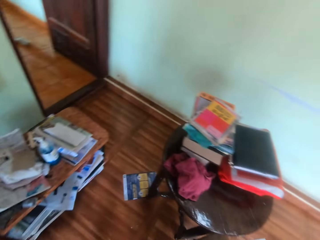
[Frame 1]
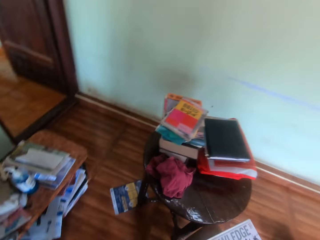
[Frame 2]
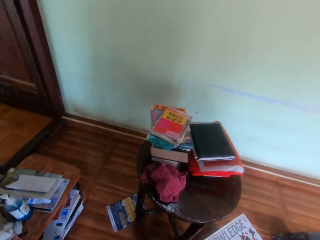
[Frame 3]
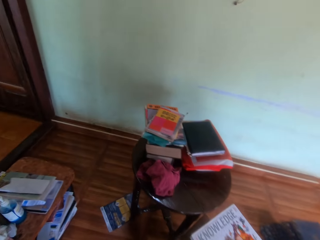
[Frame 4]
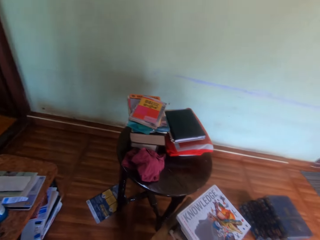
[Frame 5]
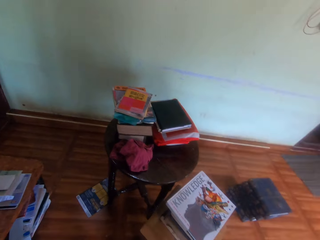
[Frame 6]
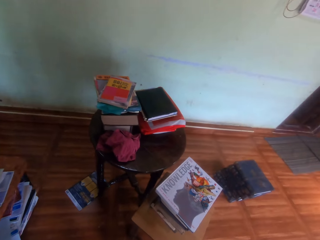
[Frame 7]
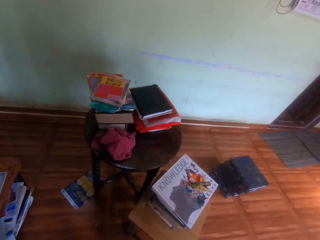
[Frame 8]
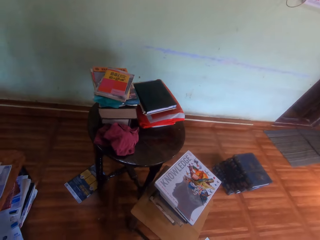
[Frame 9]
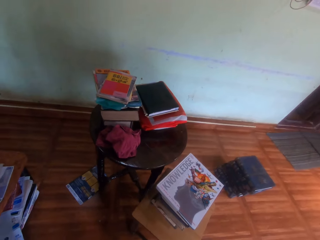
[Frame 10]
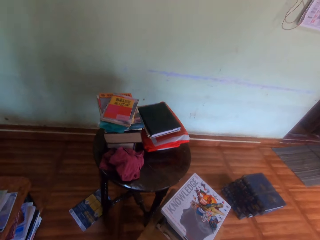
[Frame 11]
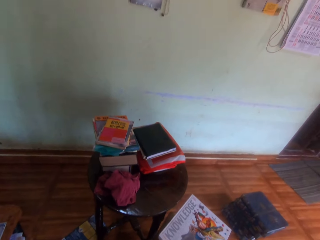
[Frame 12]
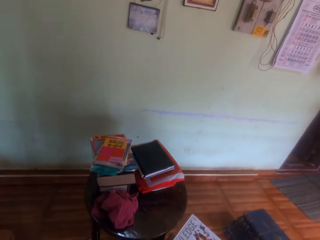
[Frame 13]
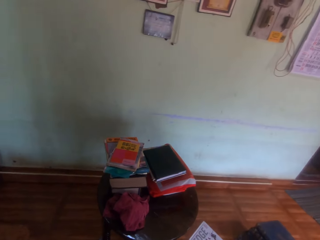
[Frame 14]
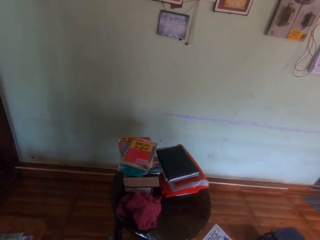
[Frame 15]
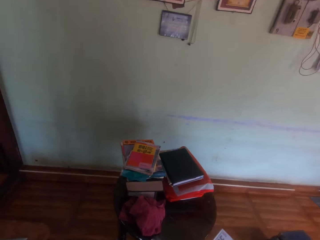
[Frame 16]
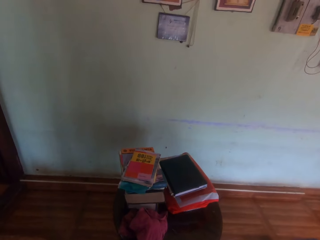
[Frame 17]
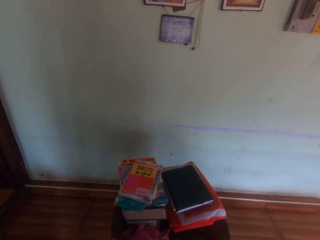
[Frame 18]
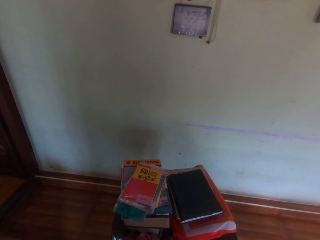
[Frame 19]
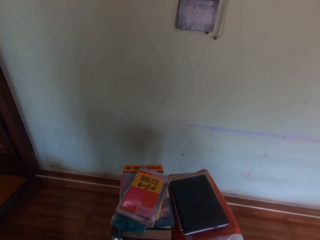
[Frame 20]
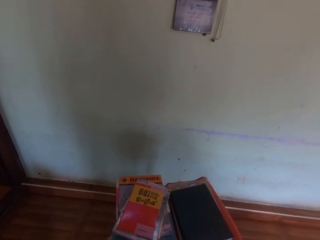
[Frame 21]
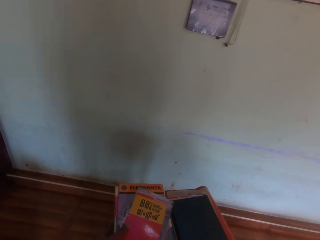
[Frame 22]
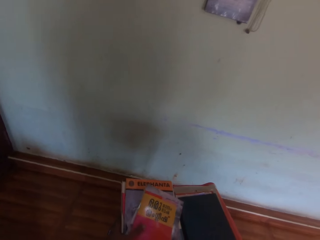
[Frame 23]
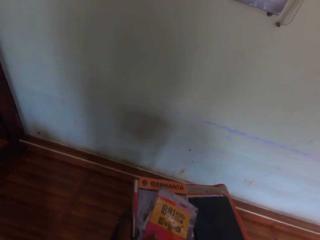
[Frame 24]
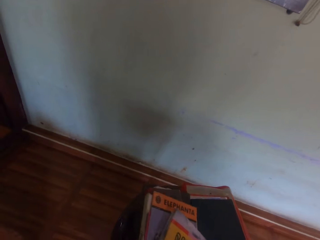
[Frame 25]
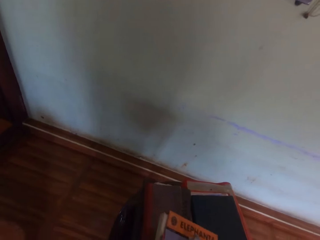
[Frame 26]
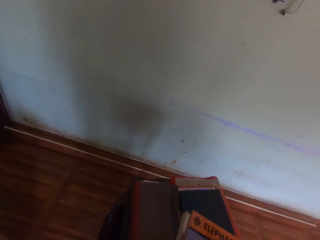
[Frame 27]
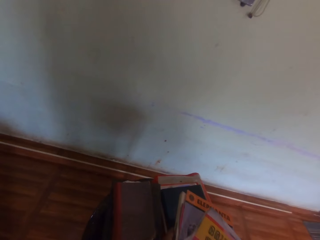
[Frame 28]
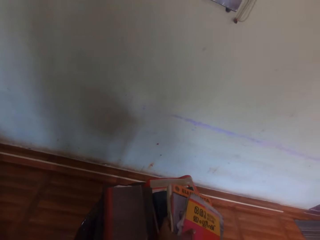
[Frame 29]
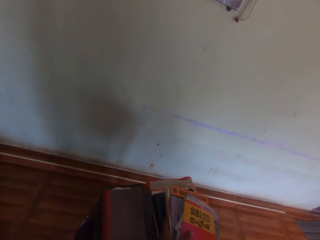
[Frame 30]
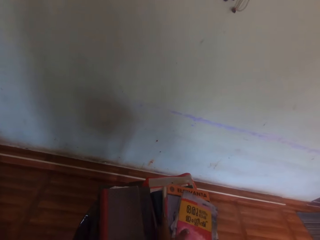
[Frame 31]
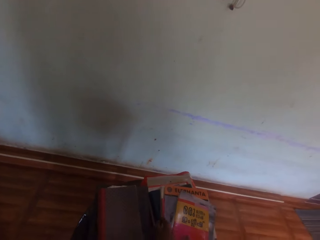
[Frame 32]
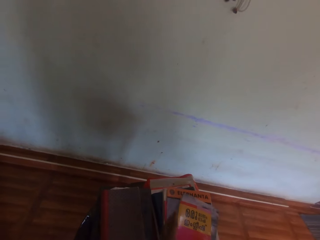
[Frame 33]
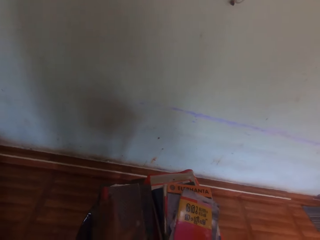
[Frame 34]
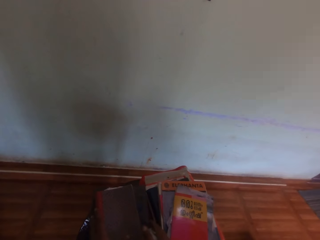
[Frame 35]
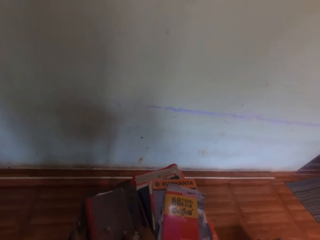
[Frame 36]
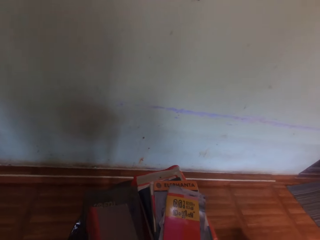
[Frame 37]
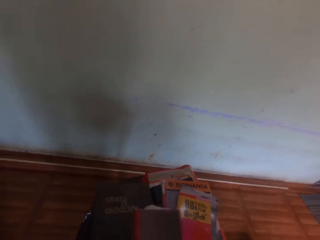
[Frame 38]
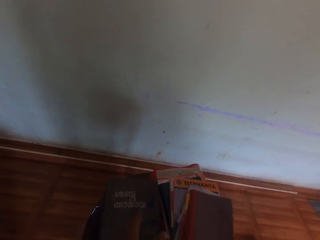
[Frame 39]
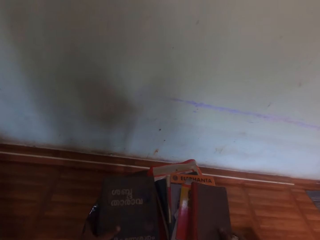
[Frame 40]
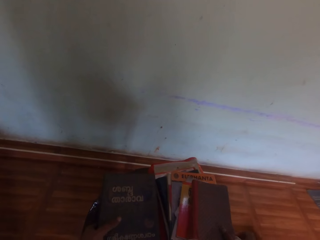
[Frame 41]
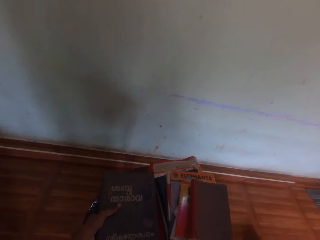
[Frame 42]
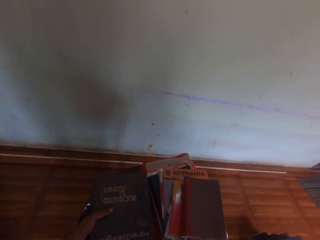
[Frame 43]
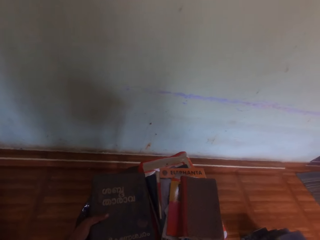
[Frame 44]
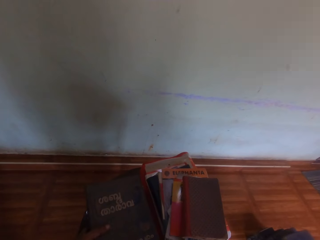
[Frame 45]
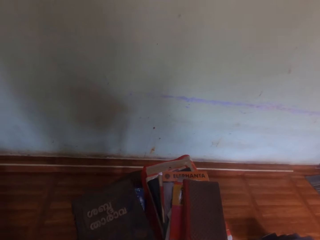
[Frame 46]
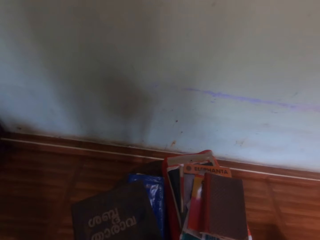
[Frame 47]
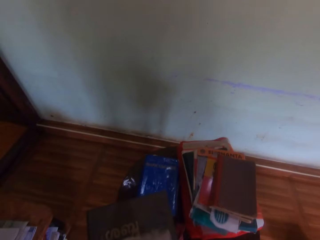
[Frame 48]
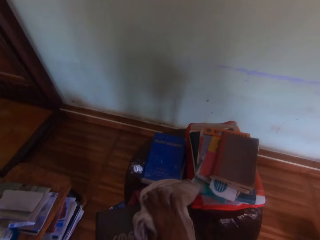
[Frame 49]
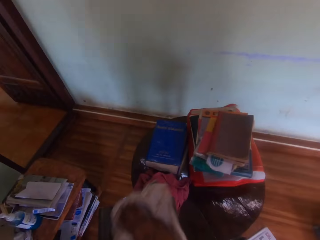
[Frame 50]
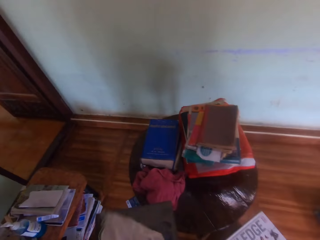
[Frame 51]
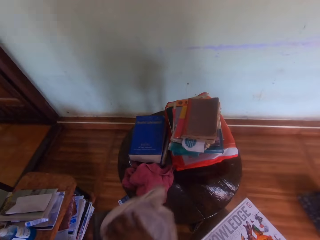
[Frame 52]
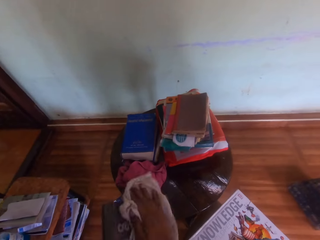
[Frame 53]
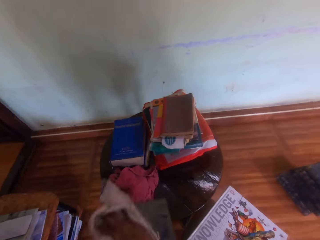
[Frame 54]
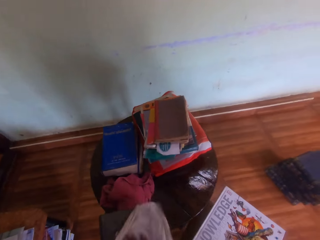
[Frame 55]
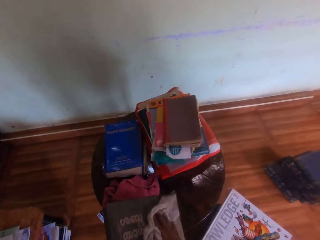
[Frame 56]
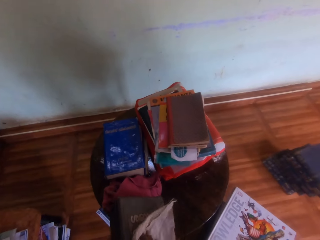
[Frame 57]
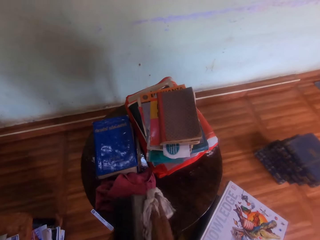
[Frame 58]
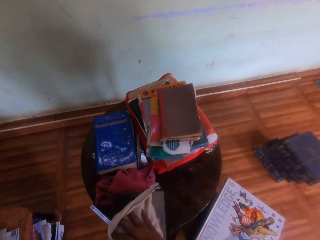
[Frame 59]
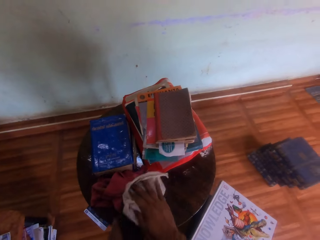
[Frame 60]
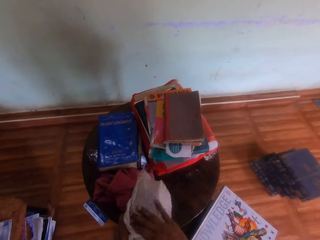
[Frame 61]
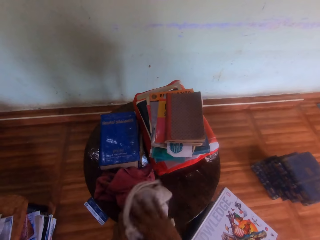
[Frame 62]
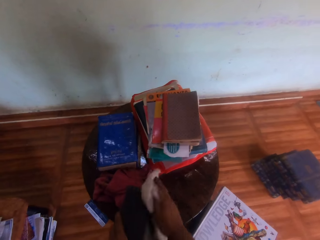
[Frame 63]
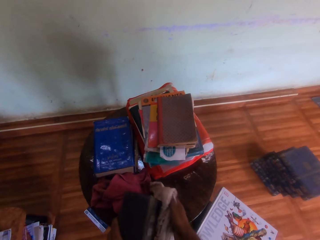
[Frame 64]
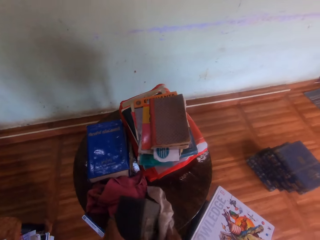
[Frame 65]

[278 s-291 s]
The camera wearer walks towards the table. He moves books on the table with his left hand. He drops the book on the books on the table with both hands. He picks a book on some books on the table with his left hand. He wipes the book in his left hand with a napkin in his right hand.

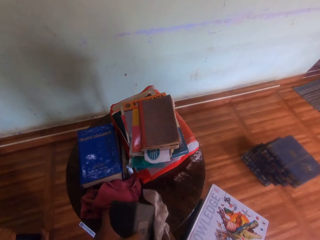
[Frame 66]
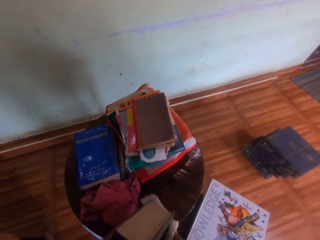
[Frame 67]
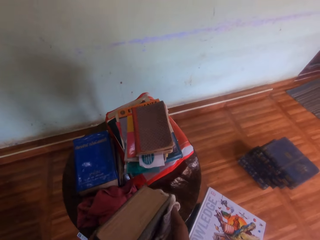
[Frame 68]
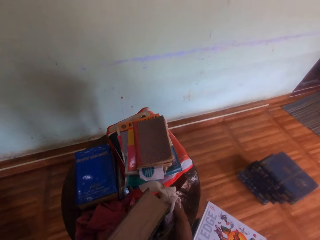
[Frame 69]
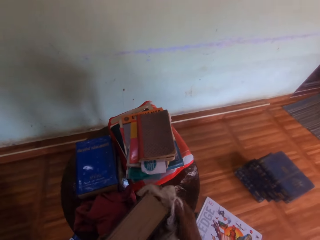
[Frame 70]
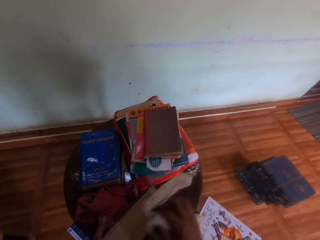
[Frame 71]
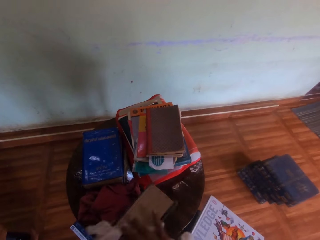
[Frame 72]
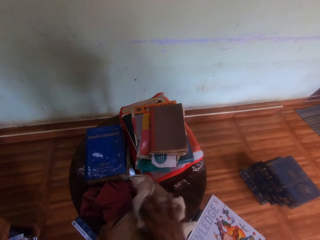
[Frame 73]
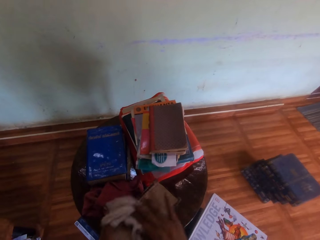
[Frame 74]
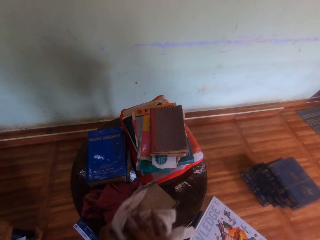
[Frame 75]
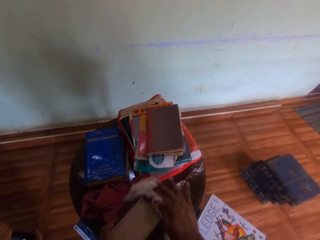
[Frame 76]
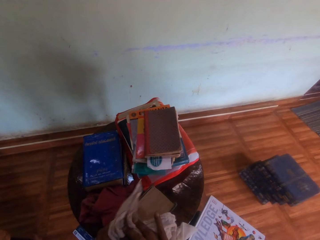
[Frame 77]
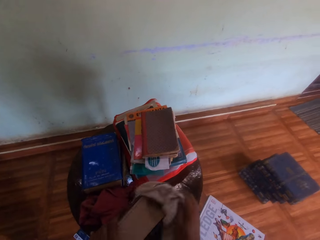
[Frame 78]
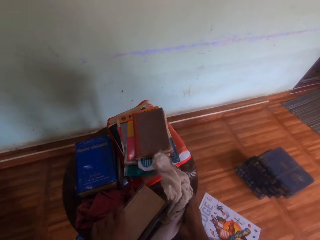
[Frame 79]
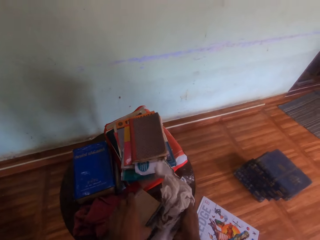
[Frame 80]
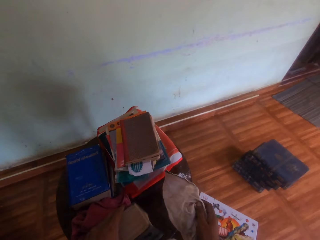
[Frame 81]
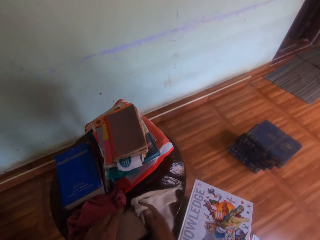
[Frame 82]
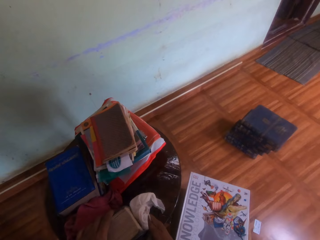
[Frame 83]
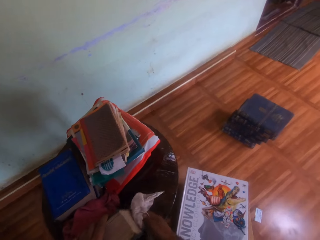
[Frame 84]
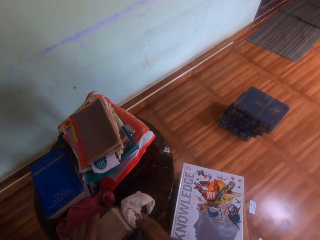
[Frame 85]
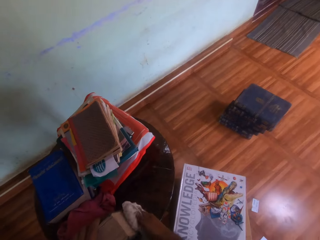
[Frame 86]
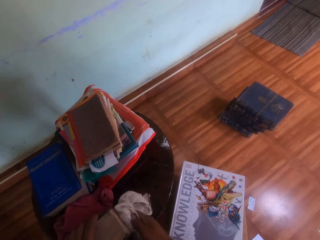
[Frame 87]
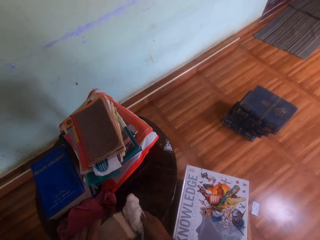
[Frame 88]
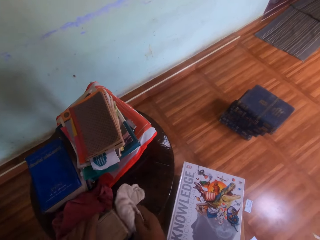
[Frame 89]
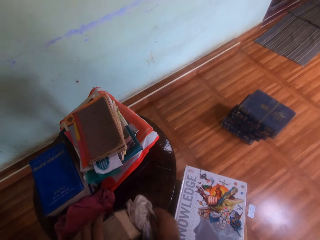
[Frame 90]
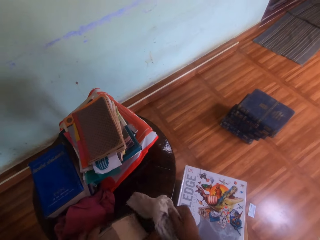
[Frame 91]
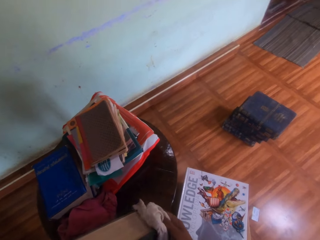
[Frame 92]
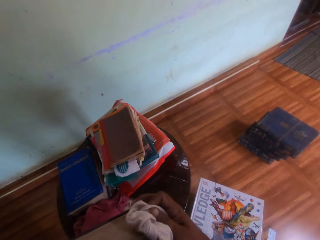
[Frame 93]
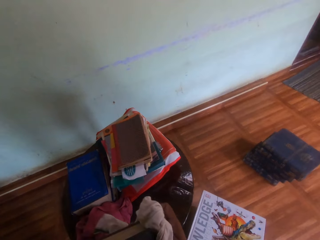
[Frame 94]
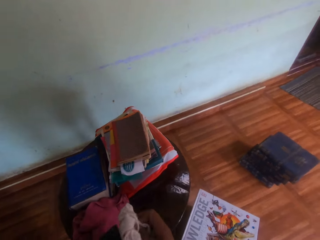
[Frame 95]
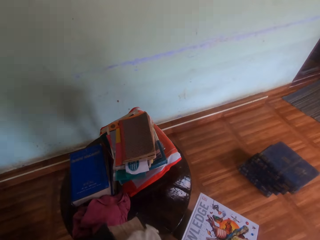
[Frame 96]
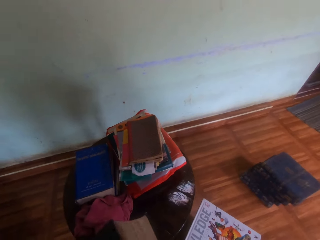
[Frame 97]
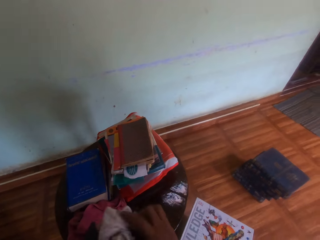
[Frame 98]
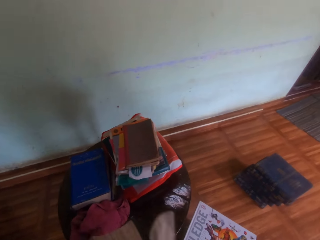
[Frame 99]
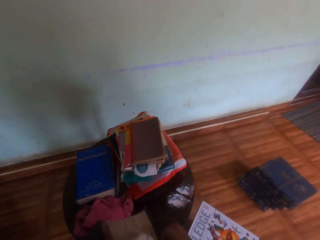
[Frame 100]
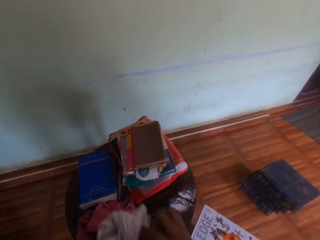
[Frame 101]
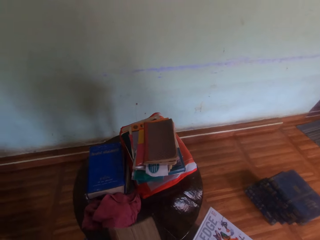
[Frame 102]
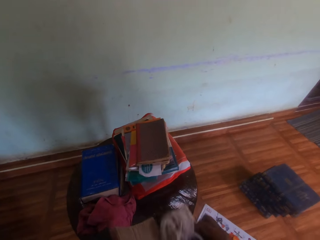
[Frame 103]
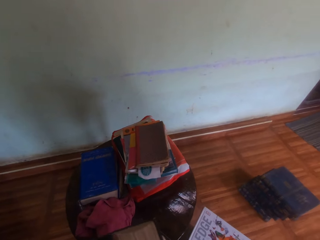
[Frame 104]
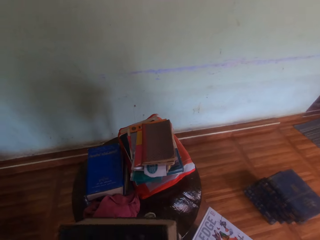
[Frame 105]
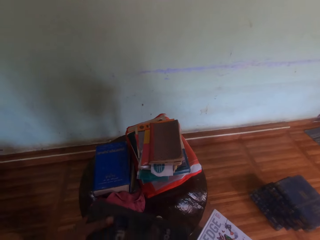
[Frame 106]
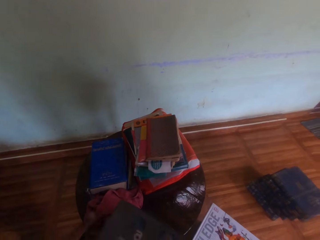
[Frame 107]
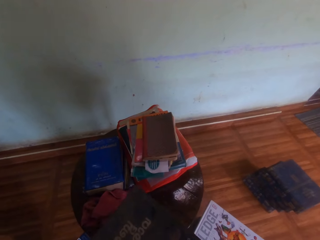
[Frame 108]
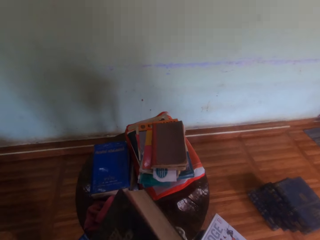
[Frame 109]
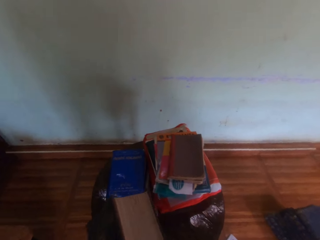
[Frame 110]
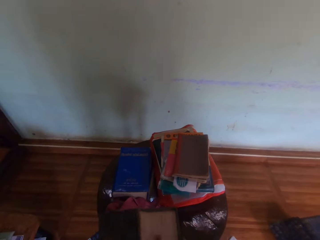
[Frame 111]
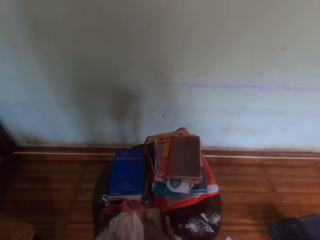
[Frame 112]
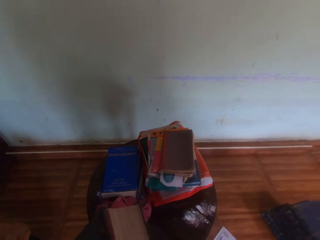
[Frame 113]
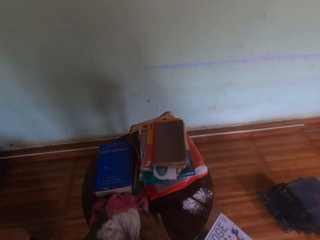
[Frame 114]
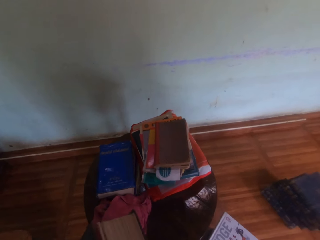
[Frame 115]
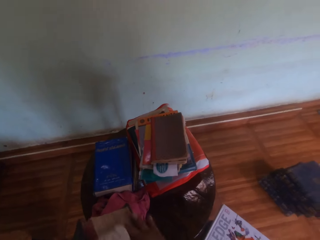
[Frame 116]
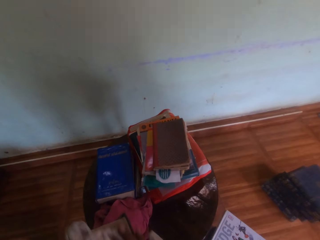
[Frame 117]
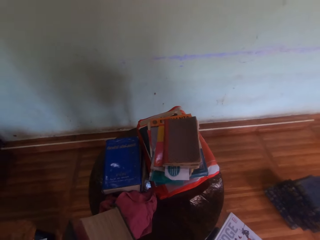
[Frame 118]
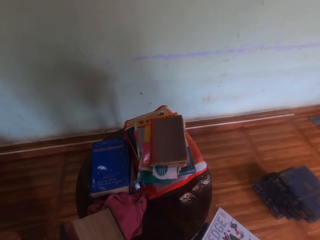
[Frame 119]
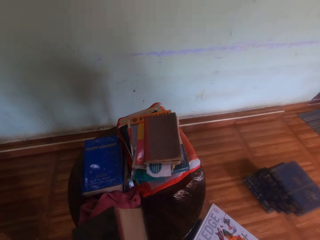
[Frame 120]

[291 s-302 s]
The camera wearer adjusts the book on the table with his left hand. He lowers the book to the table. He wipes the book on the table in his left hand with the napkin in his right hand. He passes the book to his left hand. He examines the book on the table with both hands.
